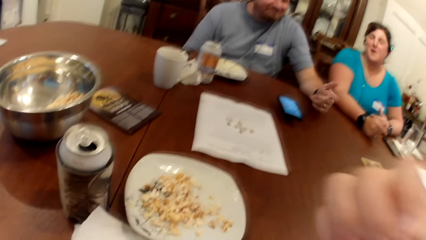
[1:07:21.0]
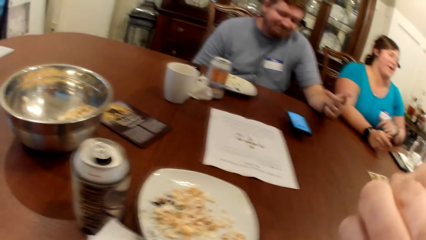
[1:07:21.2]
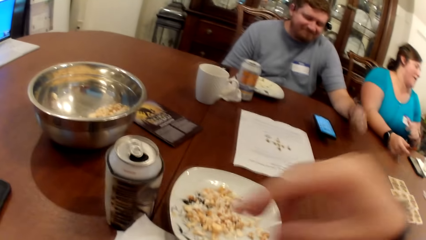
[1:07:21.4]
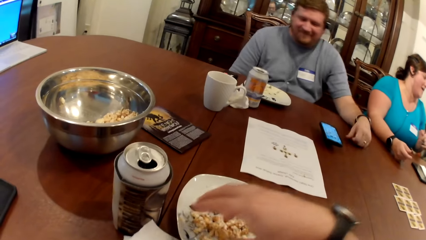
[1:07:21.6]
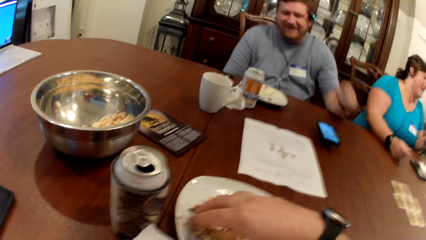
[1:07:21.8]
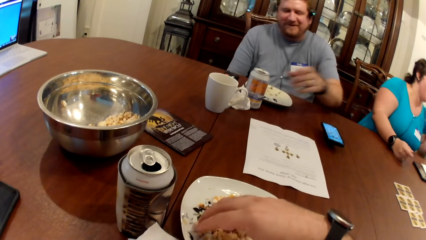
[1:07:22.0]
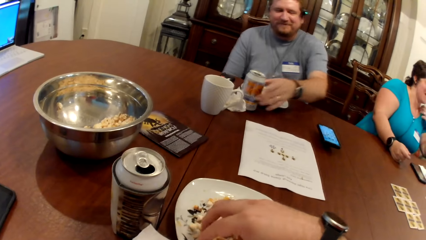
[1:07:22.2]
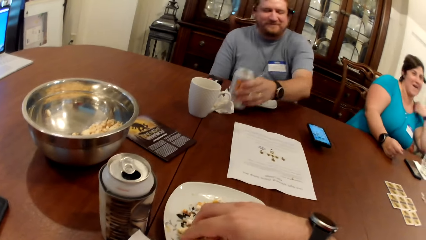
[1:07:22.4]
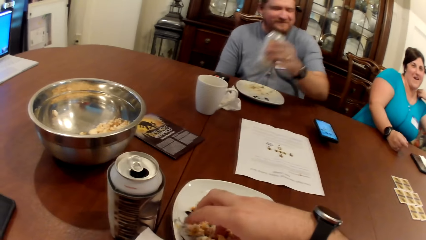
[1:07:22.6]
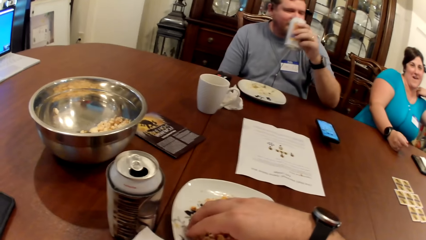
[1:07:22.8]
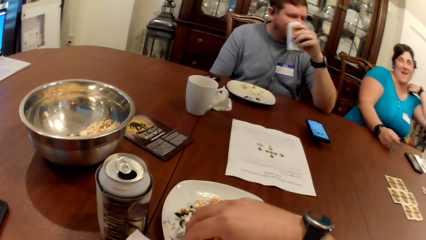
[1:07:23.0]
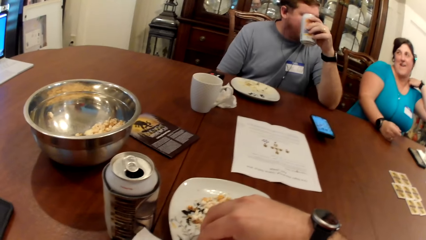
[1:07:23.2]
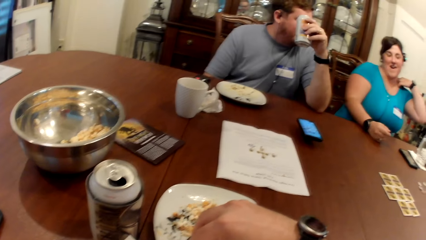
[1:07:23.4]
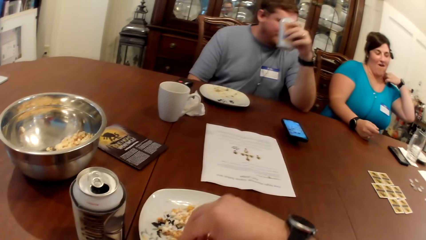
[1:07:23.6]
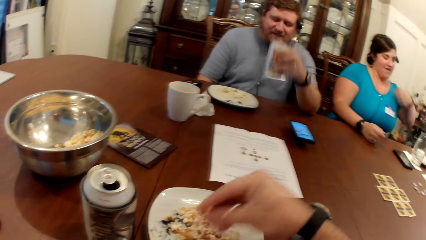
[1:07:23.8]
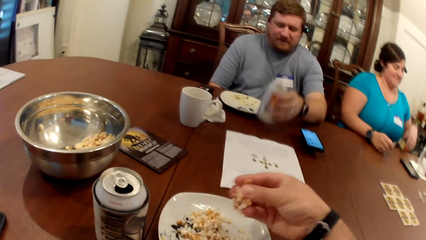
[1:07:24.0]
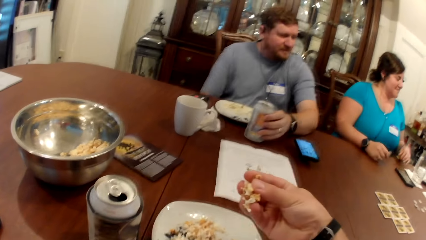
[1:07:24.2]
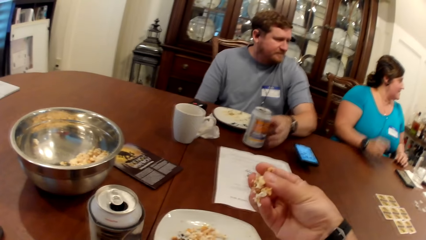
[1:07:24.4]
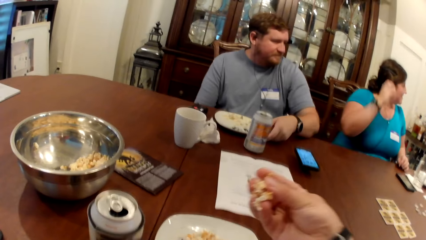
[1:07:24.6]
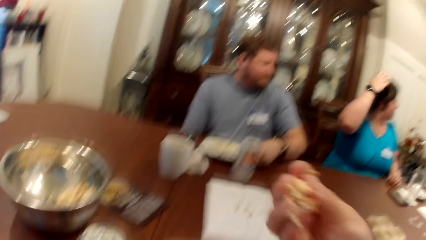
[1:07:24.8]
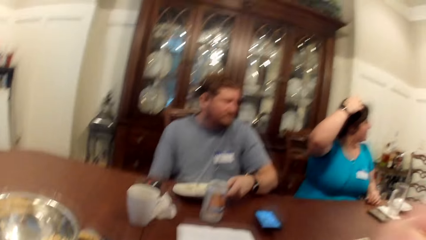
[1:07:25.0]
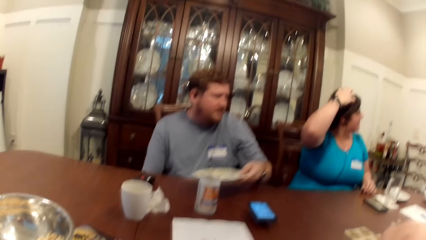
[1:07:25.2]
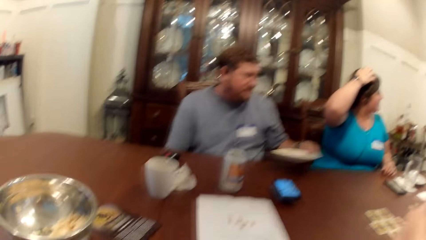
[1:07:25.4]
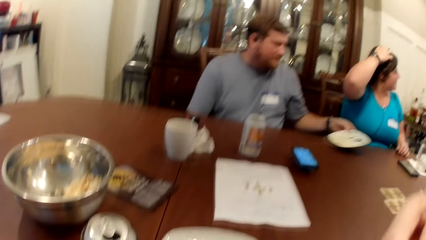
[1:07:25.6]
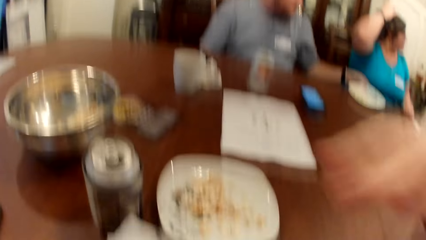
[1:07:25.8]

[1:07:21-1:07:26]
The camera wearer lifts the popcorn flakes in his right hand towards his mouth. He takes some popcorn from the plate on the table with his right hand. The man takes the can drink from the table with his left hand. The woman adjusts her blouse with her left hand. The man puts the can drink in his left hand on the table. The camera wearer lifts the popcorn in his right hand towards his mouth. The woman touches her hair with her right hand. The man takes a plate from the table with his left hand. The camera wearer puts the popcorn in his mouth. The man puts the plate in his left hand on the table.

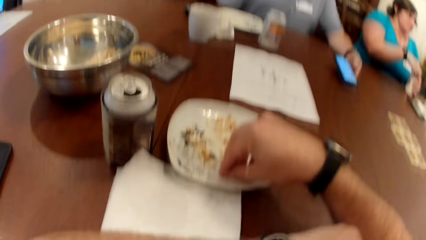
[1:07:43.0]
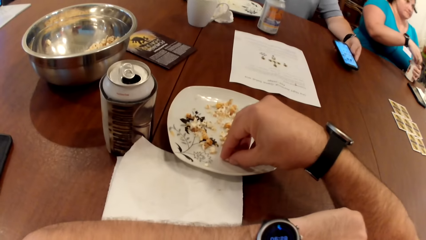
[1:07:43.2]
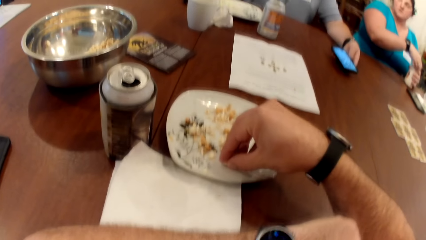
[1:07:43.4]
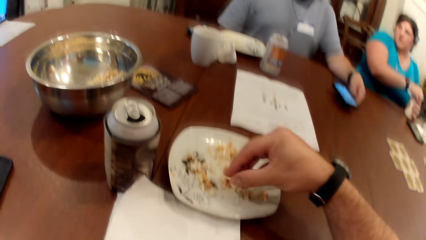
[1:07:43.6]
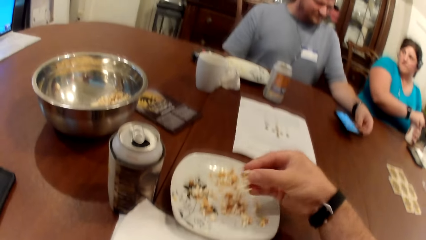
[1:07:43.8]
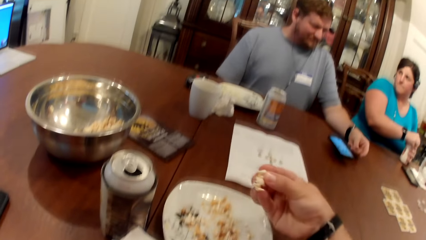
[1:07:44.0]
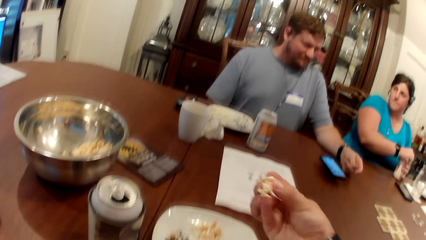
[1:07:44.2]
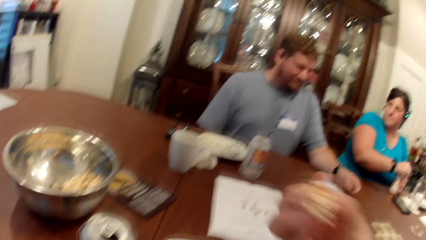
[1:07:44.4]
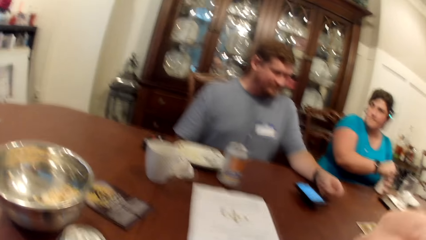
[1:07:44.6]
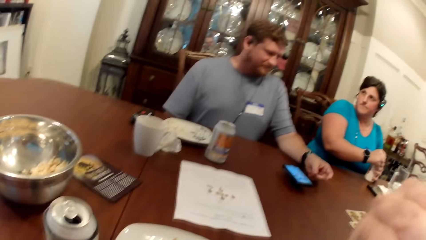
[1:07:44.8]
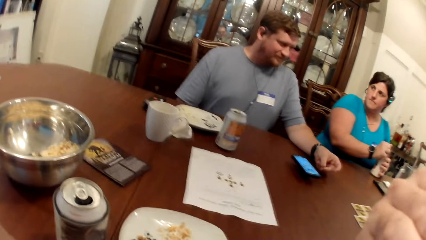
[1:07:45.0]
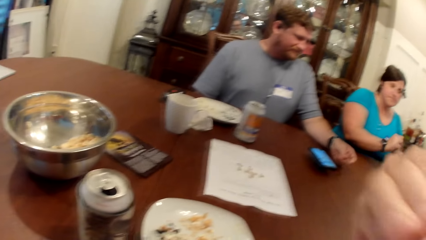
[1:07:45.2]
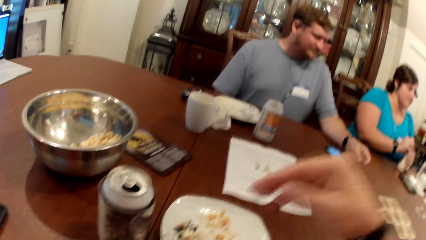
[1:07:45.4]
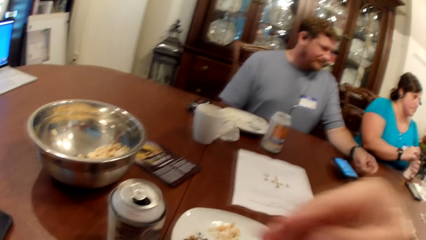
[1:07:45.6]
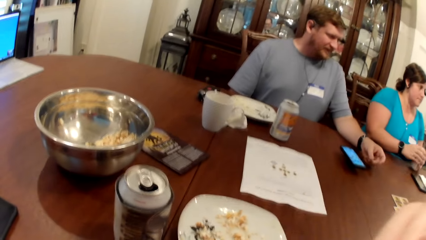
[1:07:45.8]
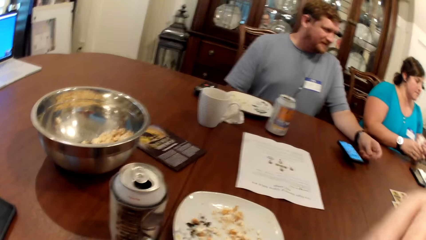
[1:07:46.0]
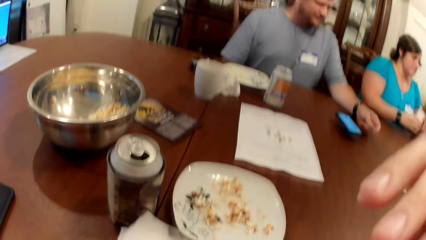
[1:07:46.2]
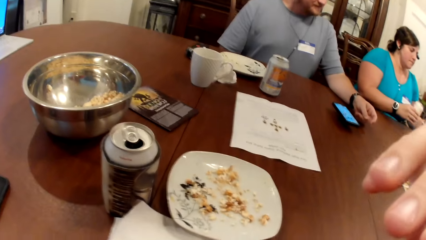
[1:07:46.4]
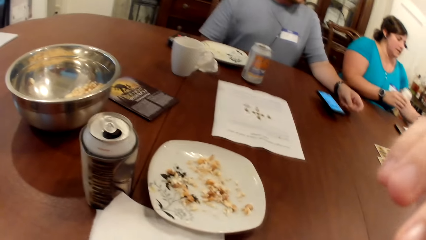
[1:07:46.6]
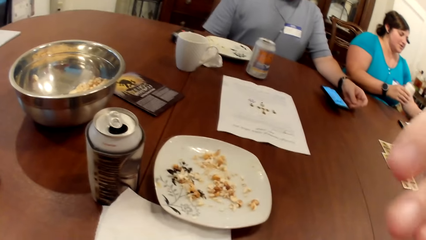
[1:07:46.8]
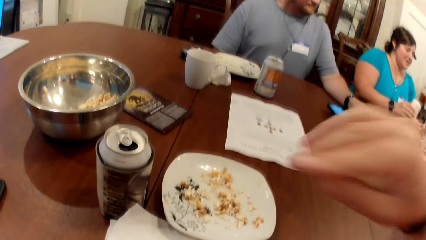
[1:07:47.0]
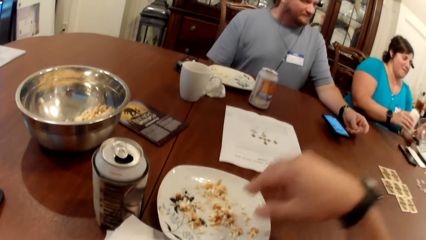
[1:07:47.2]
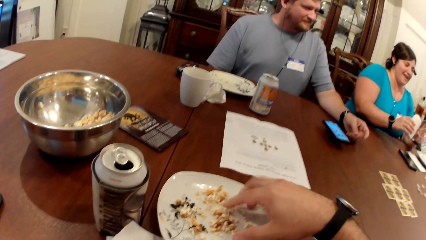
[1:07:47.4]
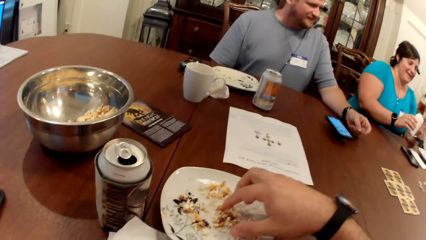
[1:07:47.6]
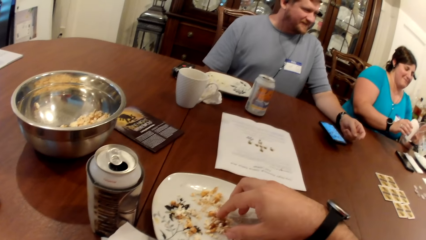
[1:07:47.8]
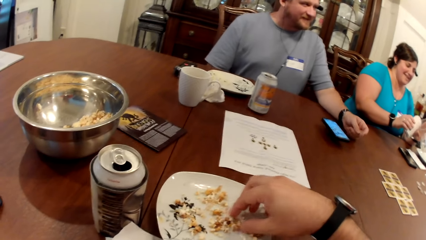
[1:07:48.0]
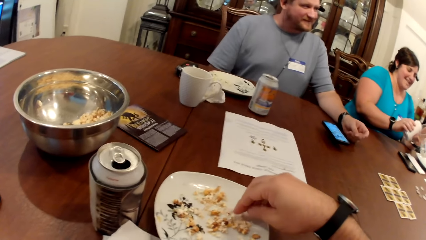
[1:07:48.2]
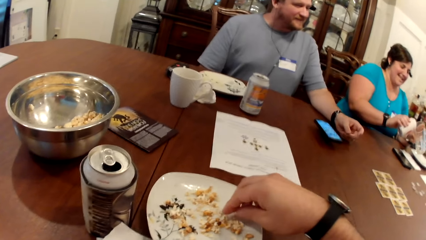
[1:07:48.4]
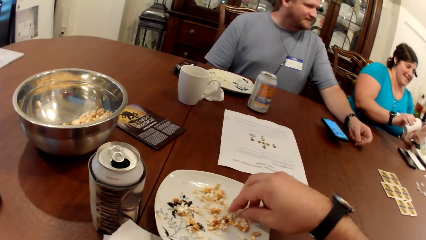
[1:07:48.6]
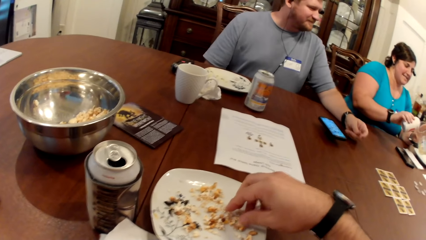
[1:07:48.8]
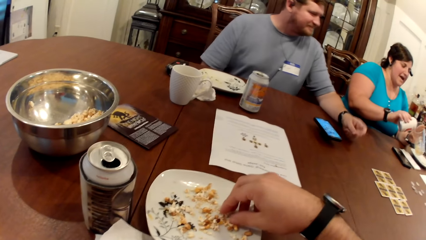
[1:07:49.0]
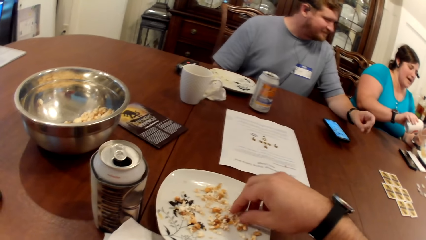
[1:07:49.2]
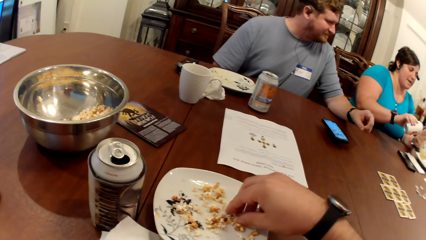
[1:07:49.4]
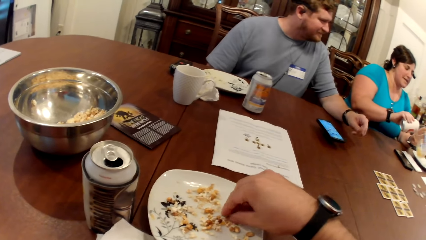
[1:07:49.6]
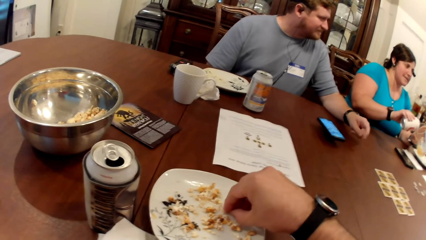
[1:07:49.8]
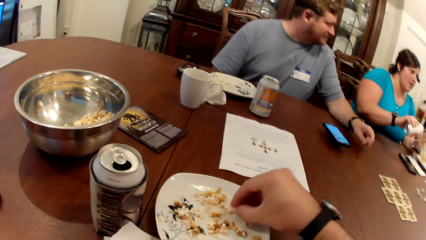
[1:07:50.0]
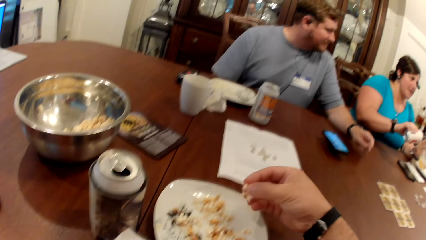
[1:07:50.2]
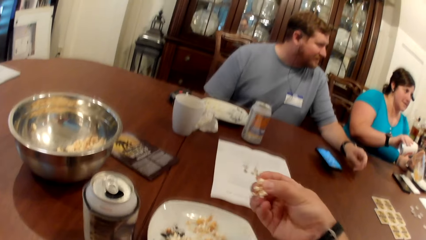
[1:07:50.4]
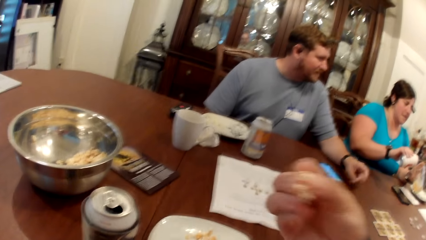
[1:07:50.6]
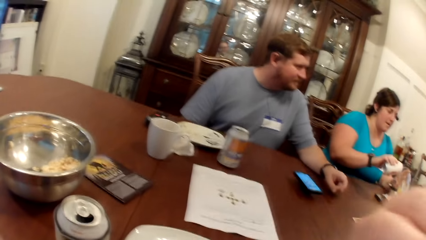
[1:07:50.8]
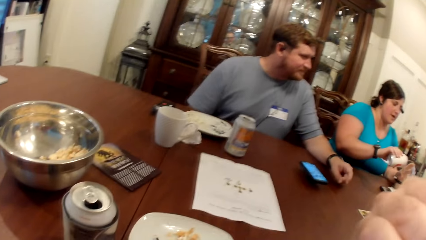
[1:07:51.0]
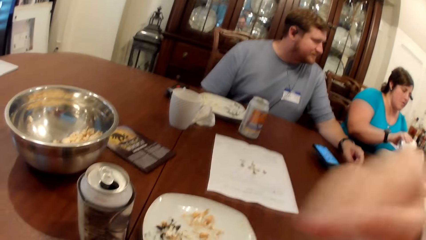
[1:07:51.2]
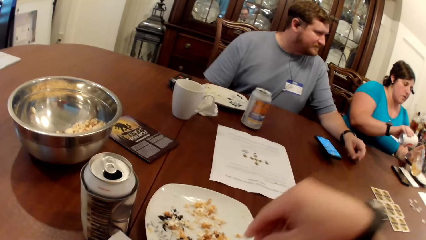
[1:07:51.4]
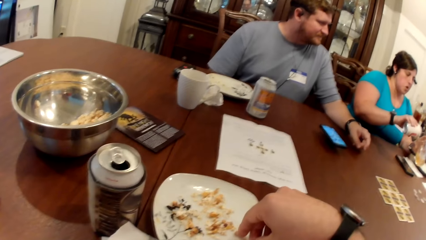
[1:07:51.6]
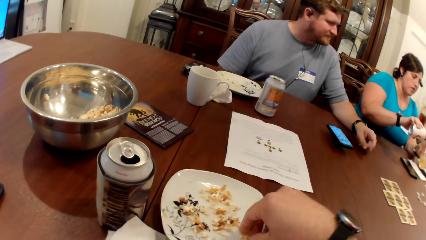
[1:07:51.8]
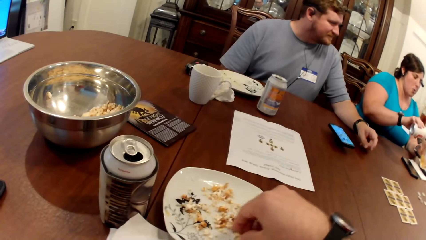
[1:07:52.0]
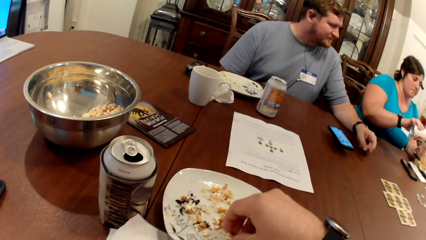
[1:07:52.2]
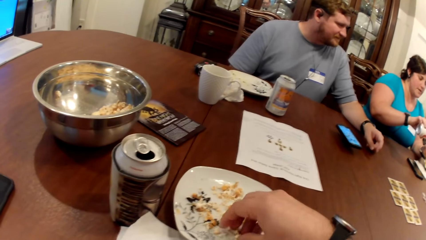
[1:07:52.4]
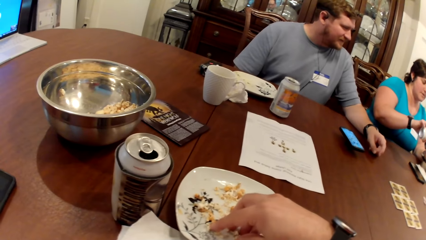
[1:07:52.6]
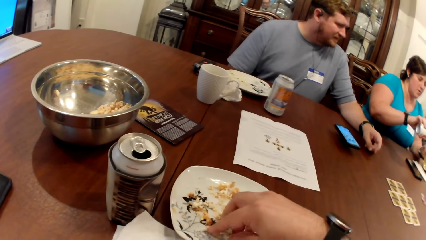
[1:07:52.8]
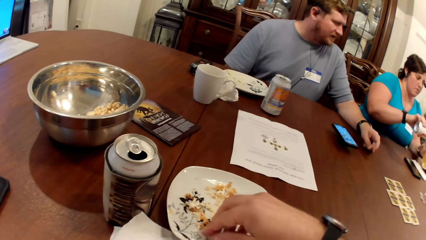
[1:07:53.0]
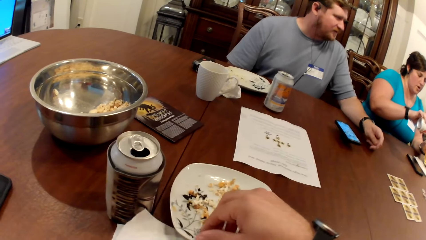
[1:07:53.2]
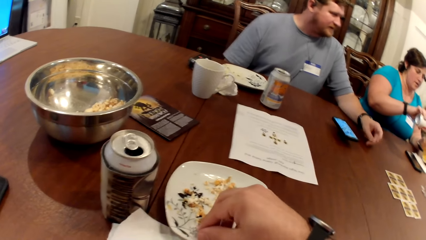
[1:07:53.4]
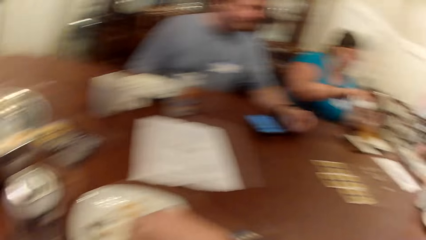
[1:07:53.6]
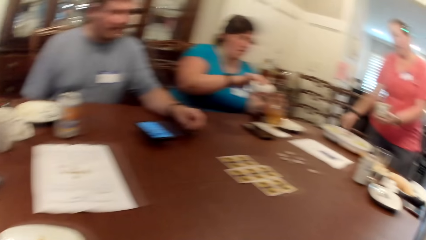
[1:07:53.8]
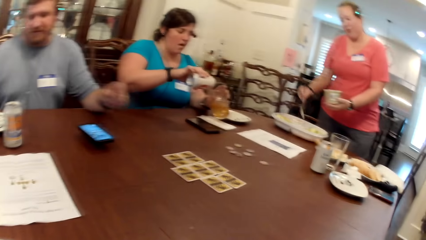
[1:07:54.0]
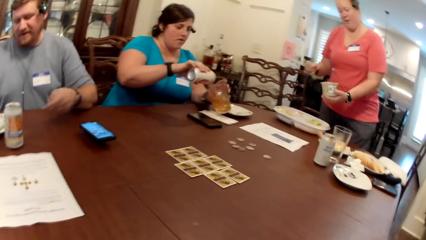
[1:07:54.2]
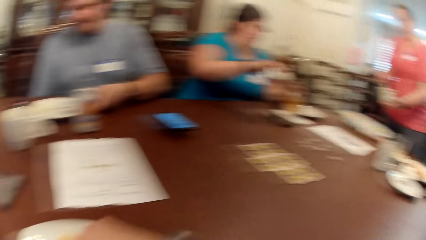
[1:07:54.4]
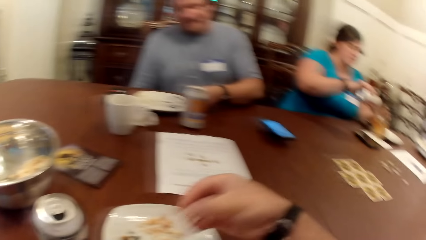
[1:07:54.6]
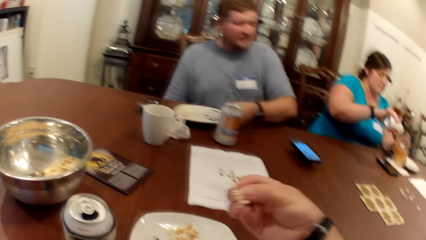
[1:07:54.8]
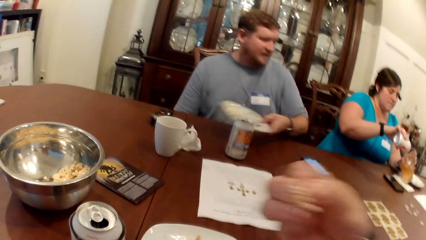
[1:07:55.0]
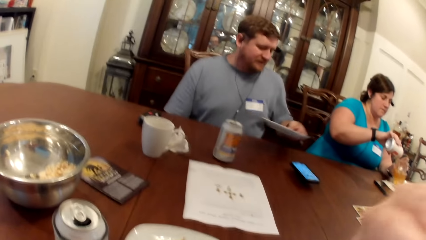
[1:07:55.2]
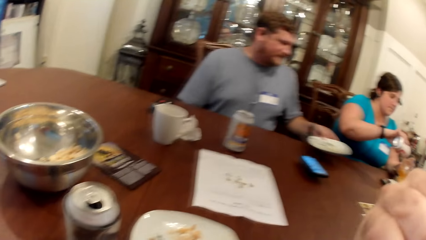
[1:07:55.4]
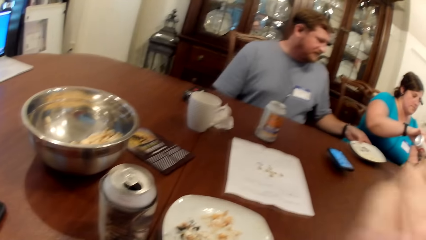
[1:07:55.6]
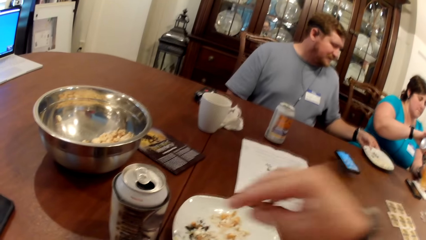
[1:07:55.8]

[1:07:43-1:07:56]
The camera wearer lifts the popcorn in his right hand towards his mouth. He puts the popcorn in the mouth. The woman passes the can in her left hand to her right hand, bends a glass cup with her left hand and pours the liquid in the can into the glass cup in her left hand. The camera wearer eats the crispy rice in his right hand. He picks food with his hand. Another woman lifts a spoon in her right hand. The camera wearer eats the crispy rice in his right hand. The man lifts the plate on the table with his left hand.
